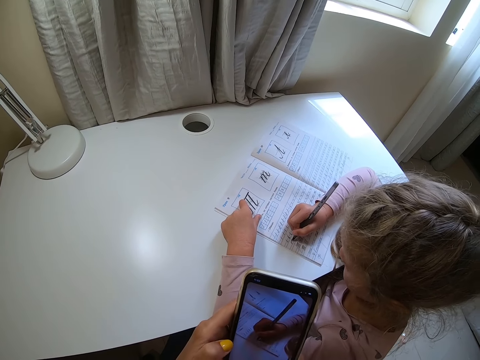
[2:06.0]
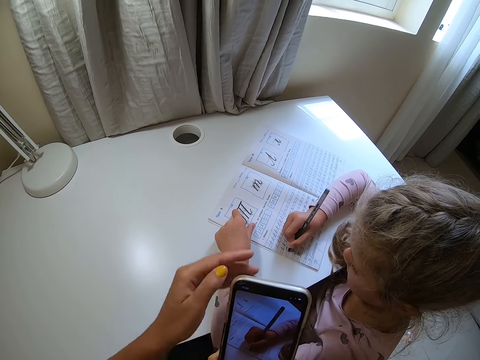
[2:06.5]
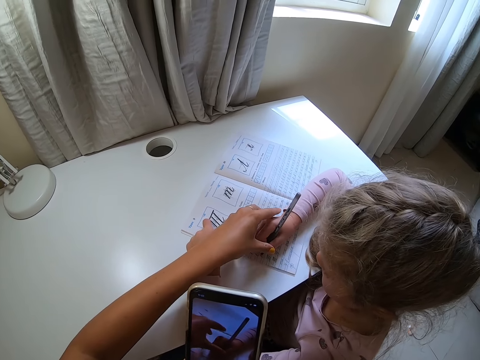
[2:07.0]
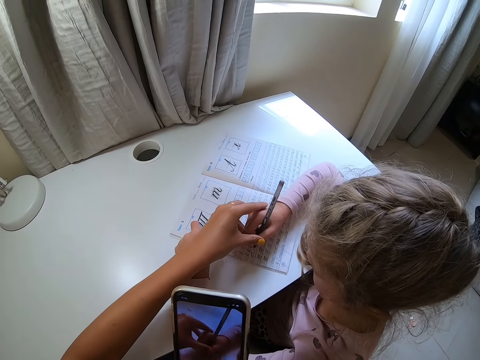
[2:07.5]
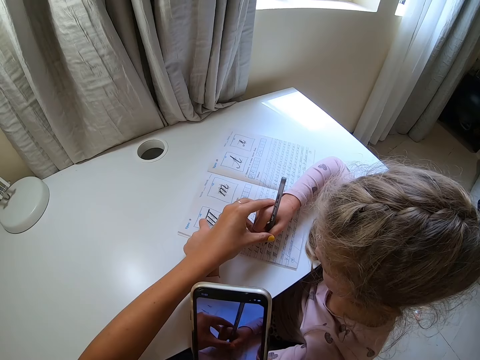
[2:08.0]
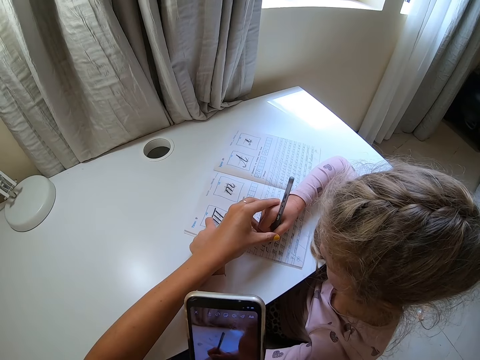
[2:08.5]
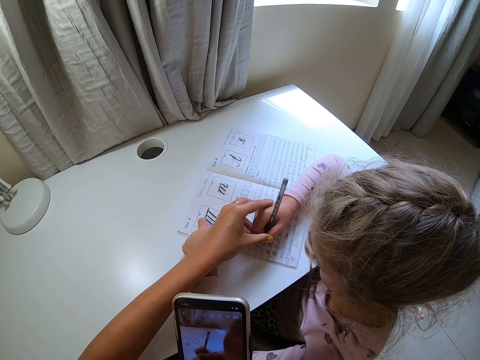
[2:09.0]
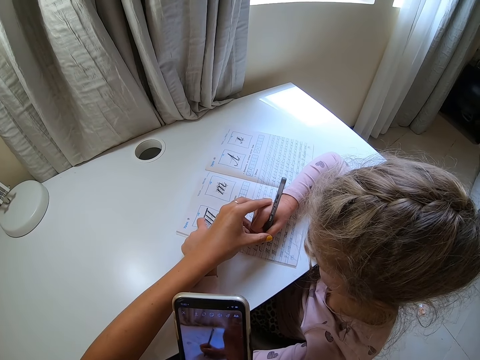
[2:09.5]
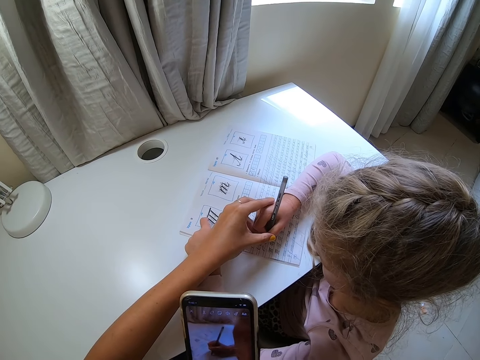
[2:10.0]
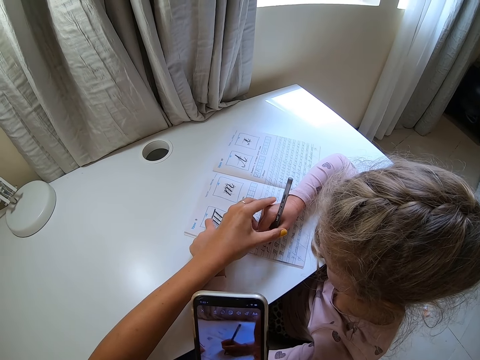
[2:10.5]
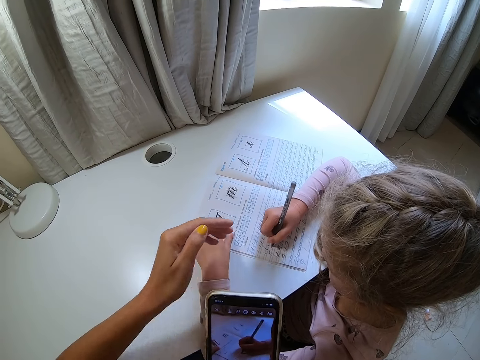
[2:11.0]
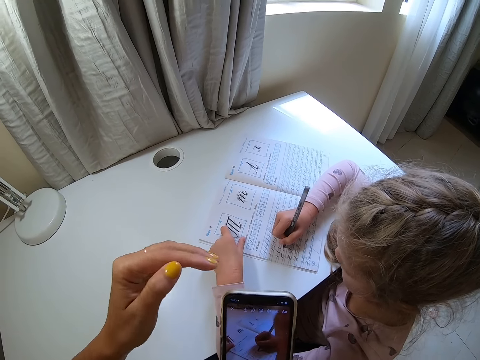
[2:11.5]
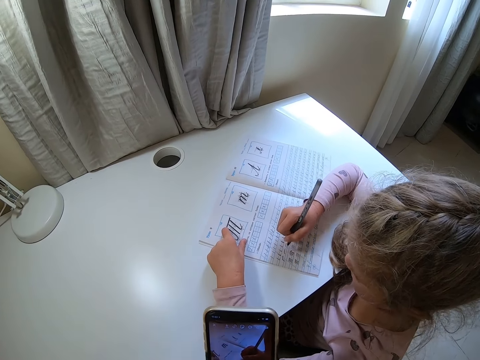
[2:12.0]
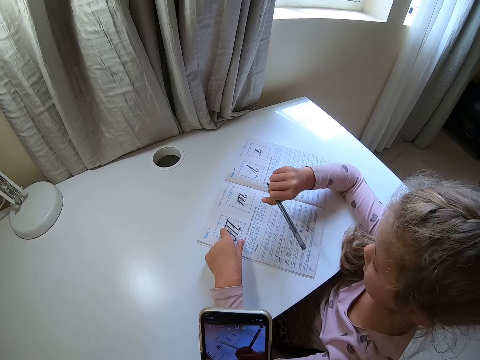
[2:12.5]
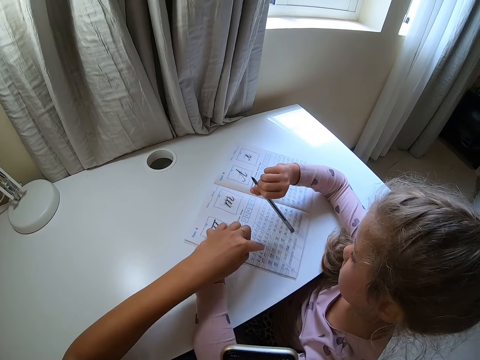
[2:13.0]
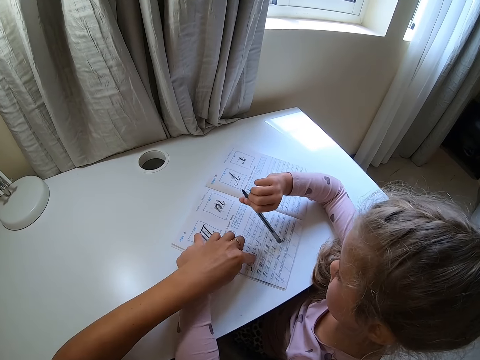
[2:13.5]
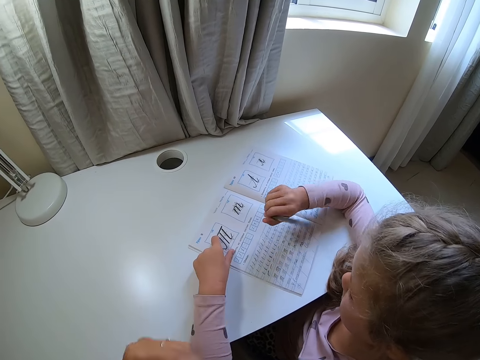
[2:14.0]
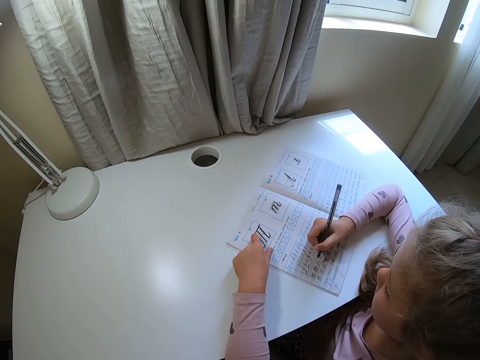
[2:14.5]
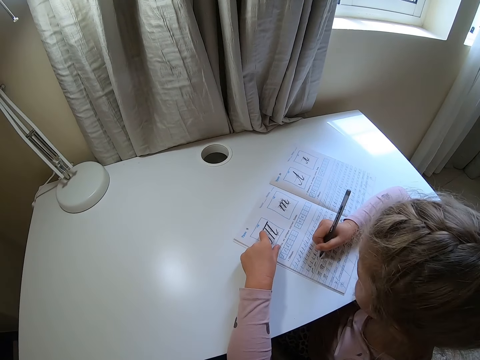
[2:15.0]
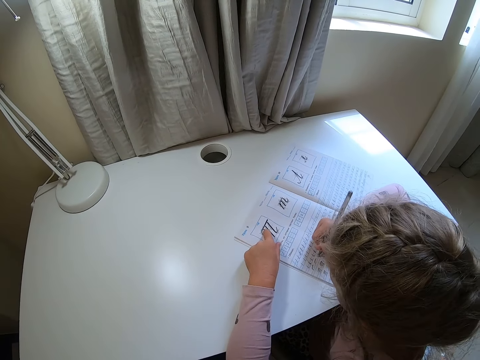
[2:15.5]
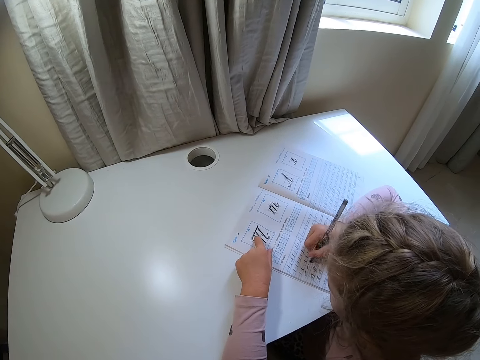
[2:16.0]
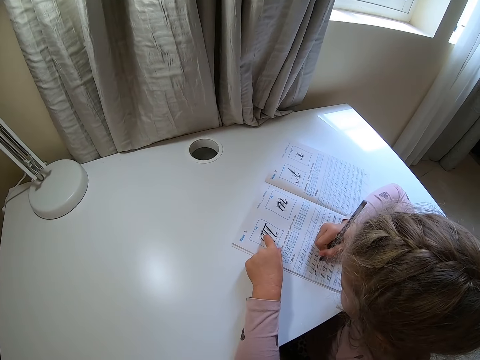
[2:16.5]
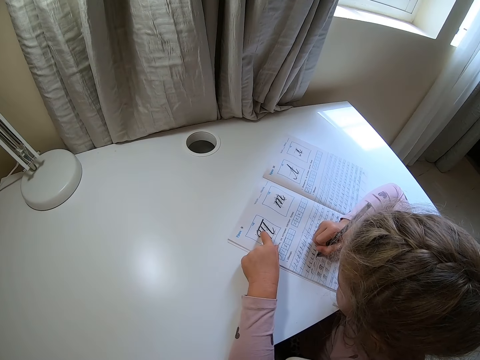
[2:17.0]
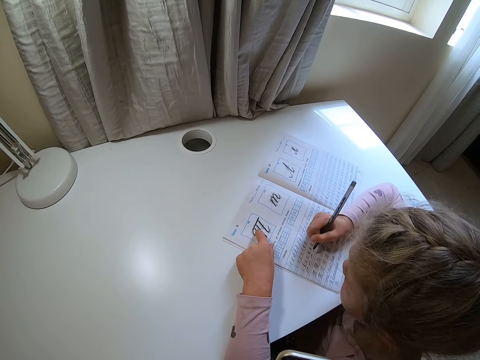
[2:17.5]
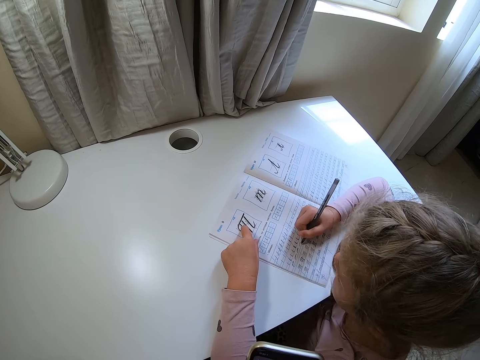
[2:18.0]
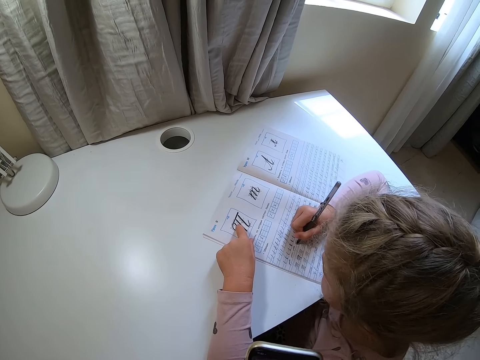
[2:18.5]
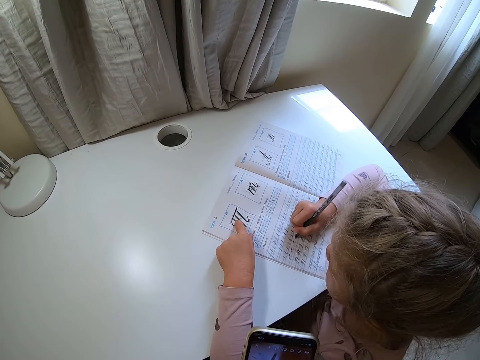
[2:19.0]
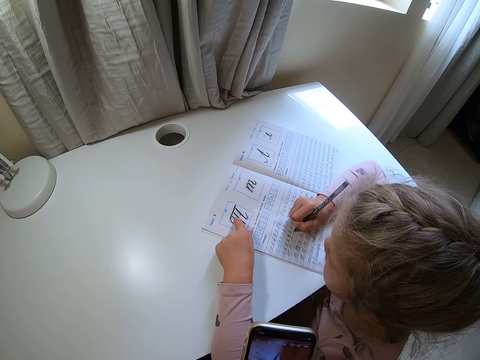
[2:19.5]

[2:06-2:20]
The camera wearer holds a child and touches the child's hand. The child lifts a pen. The camera wearer points at the book and touches the book. They move a hand away. The child writes on the book.

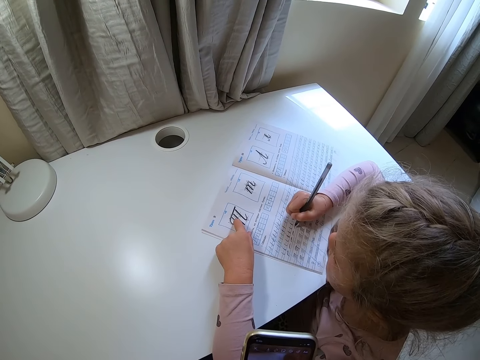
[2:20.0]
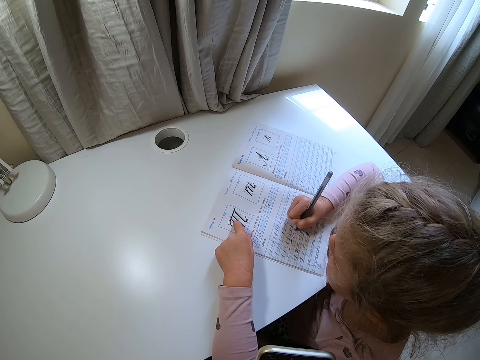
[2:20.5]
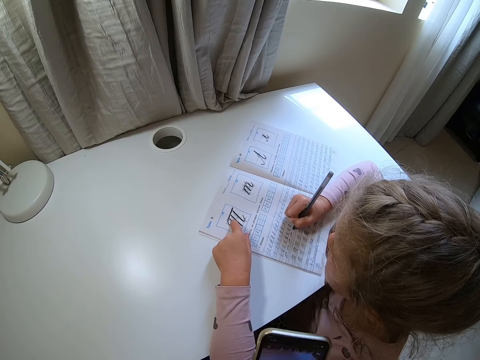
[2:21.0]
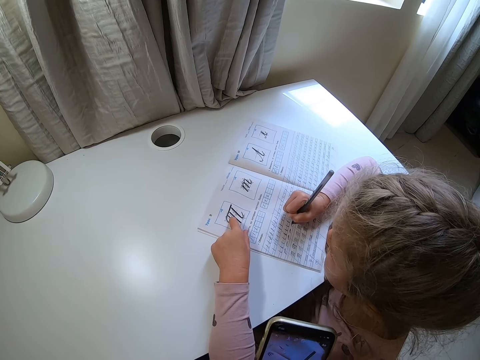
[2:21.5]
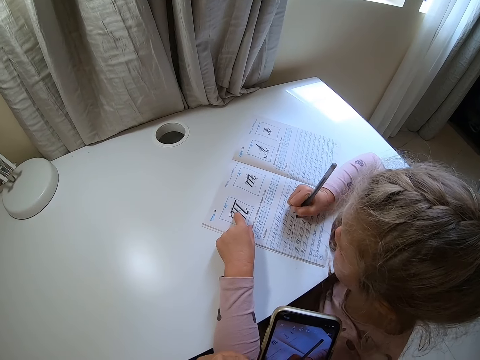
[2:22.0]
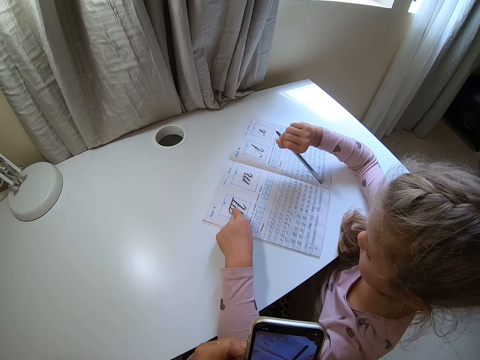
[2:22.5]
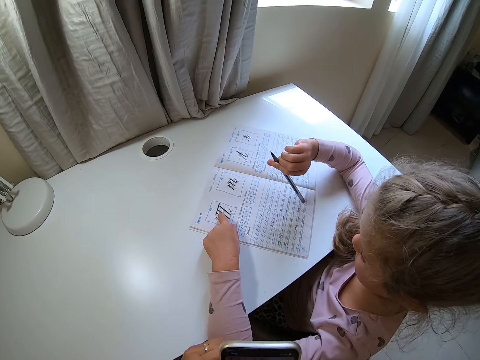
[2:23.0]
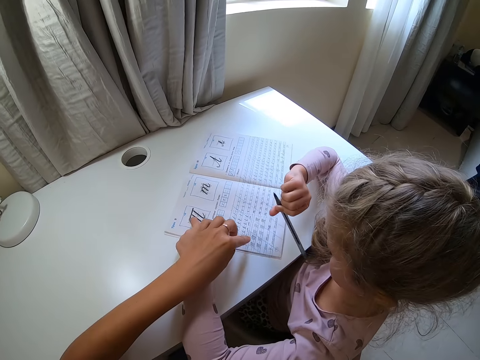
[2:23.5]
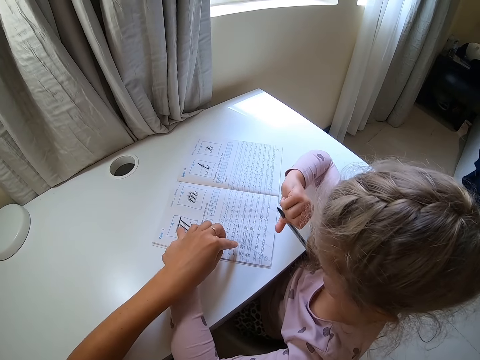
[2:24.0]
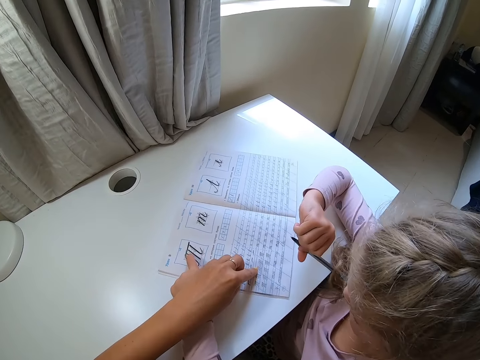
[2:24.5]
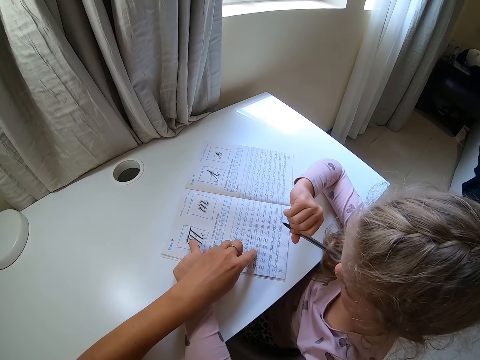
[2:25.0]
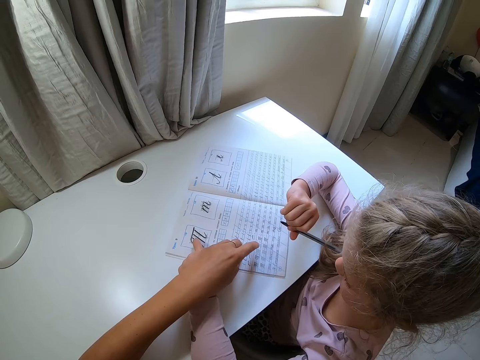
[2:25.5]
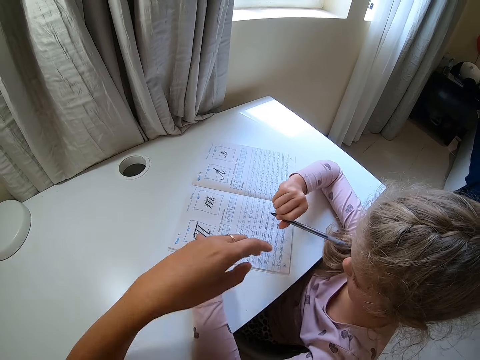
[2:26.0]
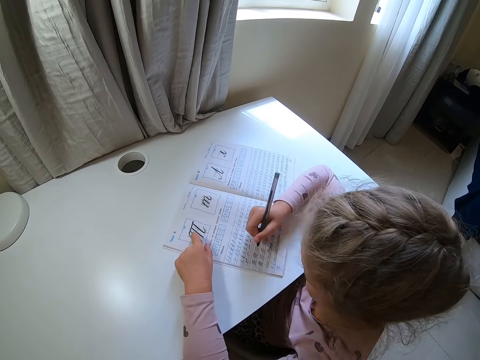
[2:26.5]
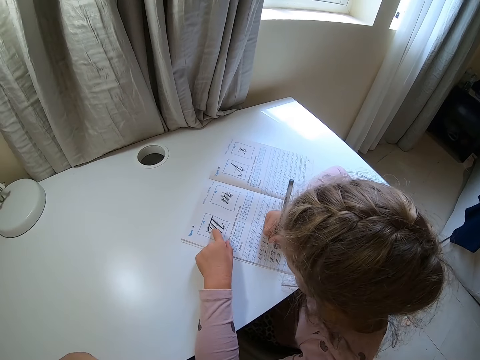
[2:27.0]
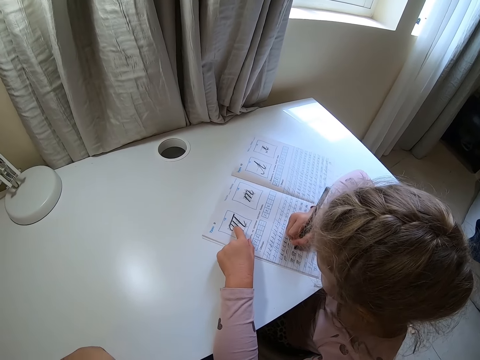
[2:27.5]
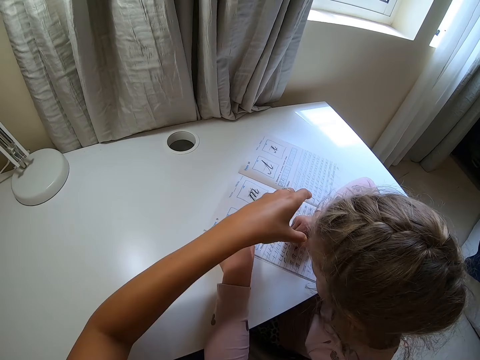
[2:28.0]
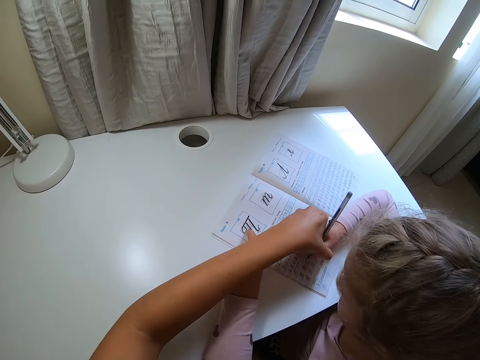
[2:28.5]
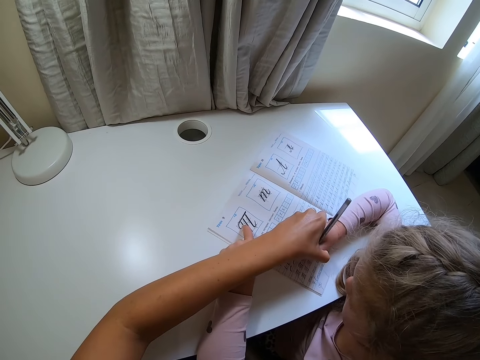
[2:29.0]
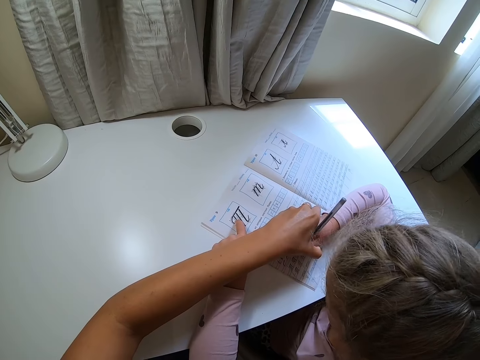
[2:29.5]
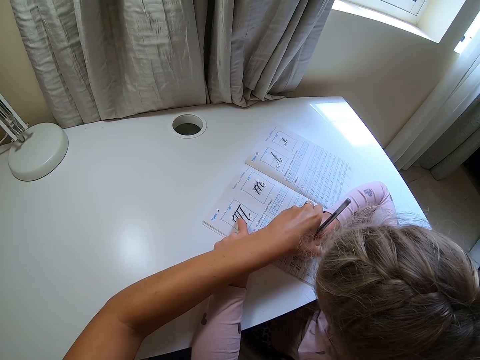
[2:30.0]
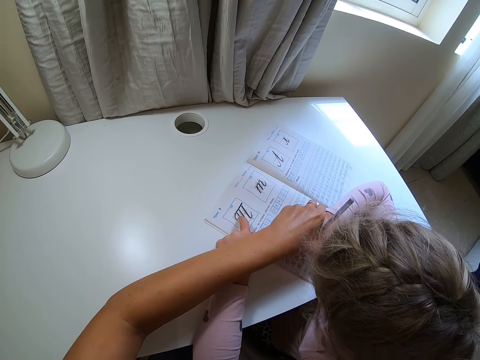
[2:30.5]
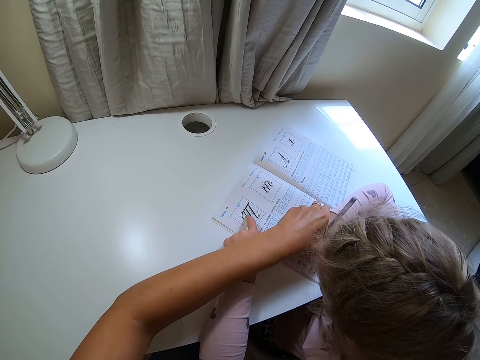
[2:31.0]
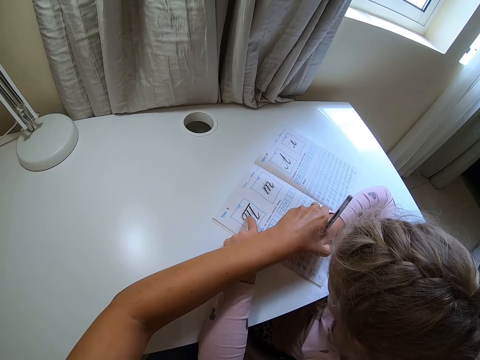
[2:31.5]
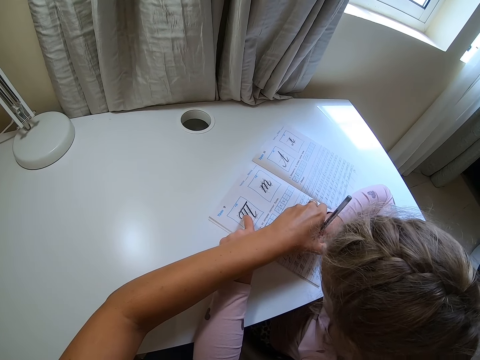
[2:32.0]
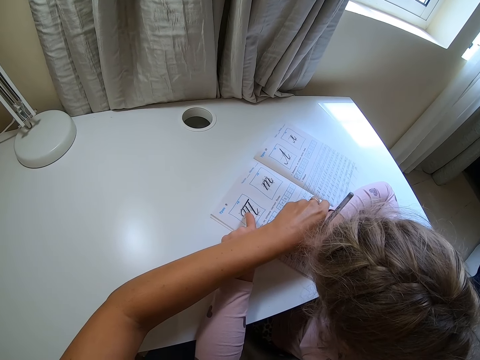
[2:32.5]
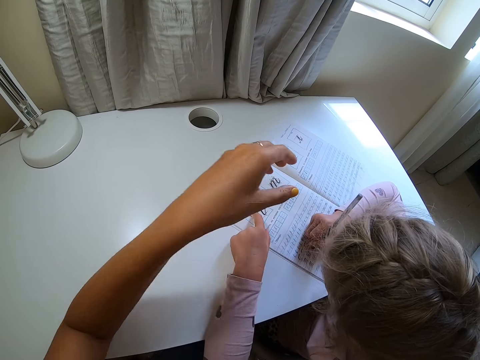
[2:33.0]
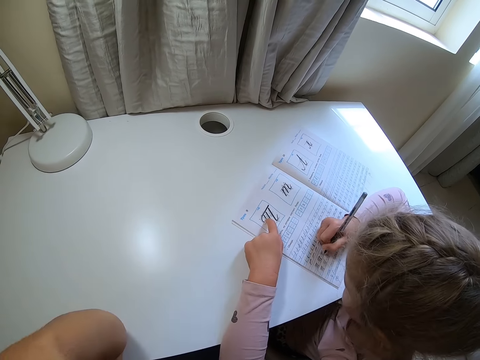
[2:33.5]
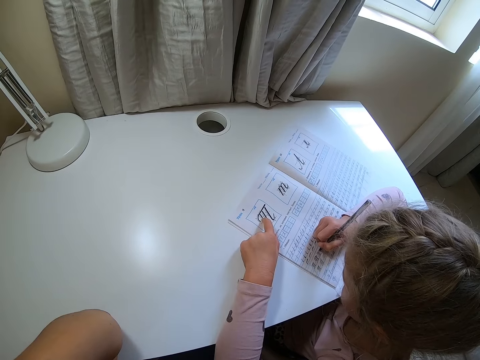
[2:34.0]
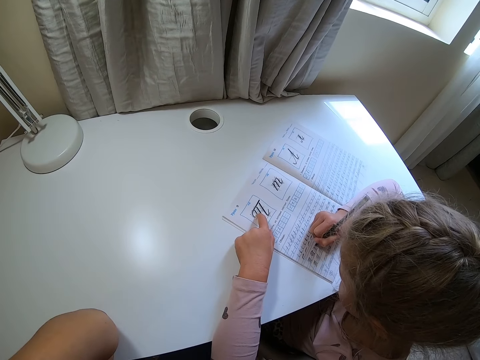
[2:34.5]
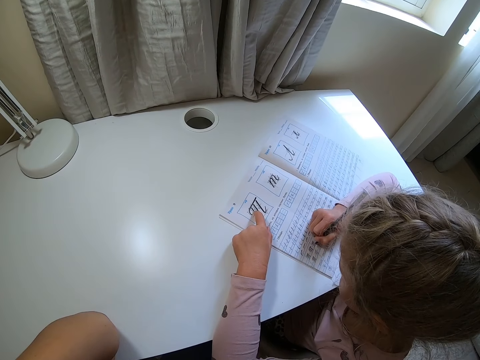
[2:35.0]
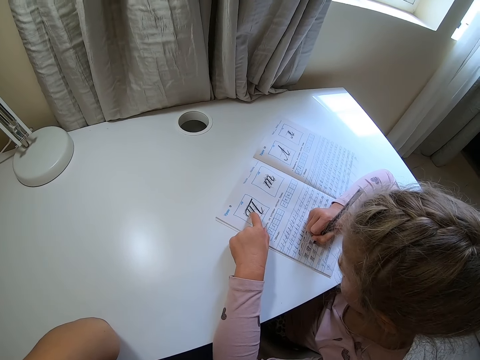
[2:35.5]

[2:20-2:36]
A child lifts a pen. The camera wearer points at a book and touches the book. They move a hand away from the book. The child writes on the book. The camera wearer holds the child's hand and touches the child's hand. They move a hand away.
